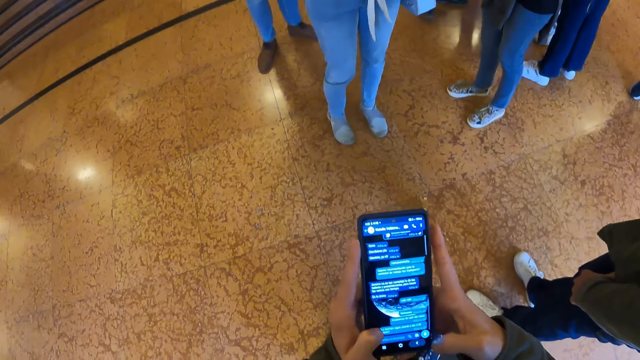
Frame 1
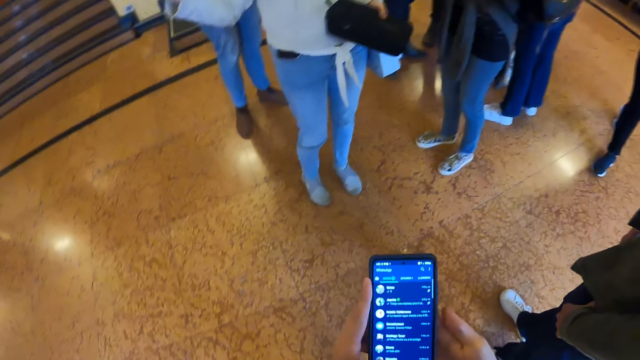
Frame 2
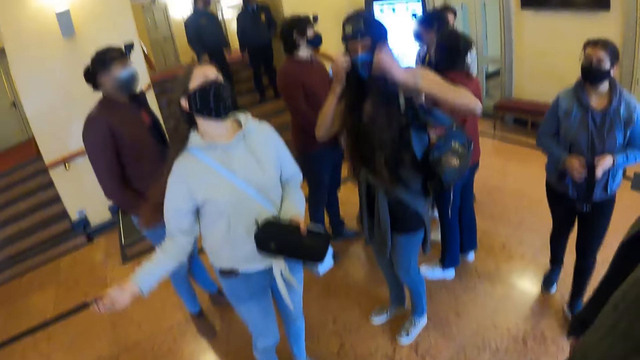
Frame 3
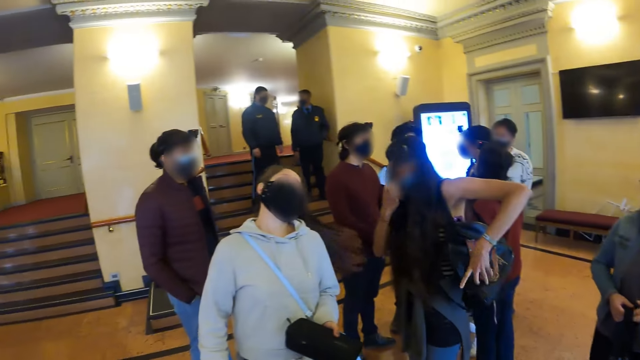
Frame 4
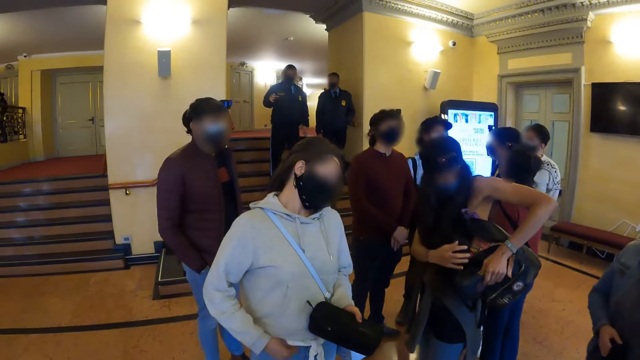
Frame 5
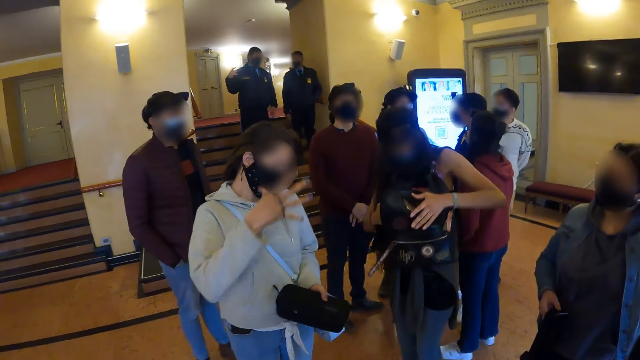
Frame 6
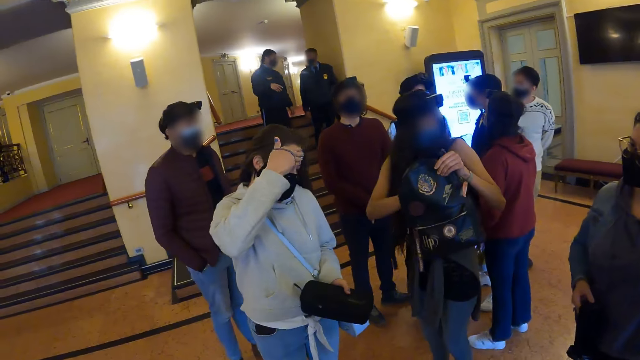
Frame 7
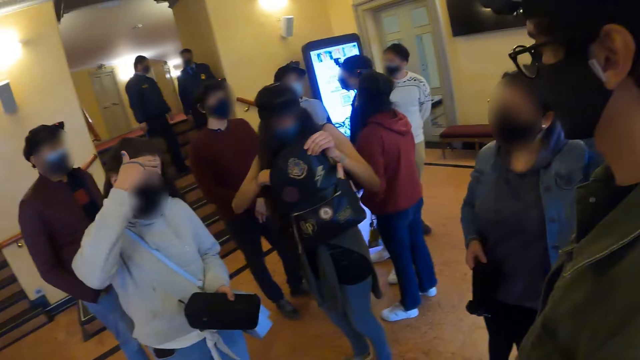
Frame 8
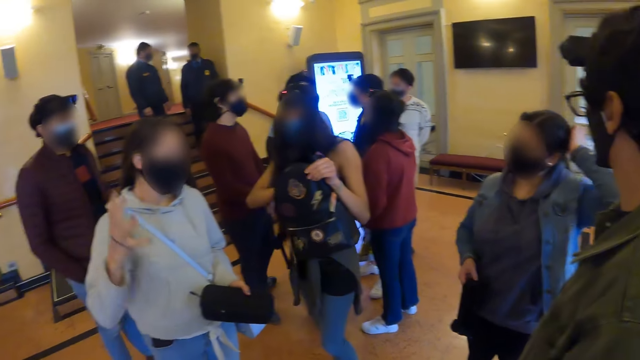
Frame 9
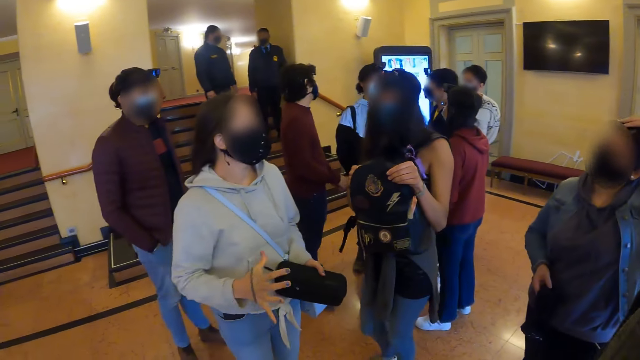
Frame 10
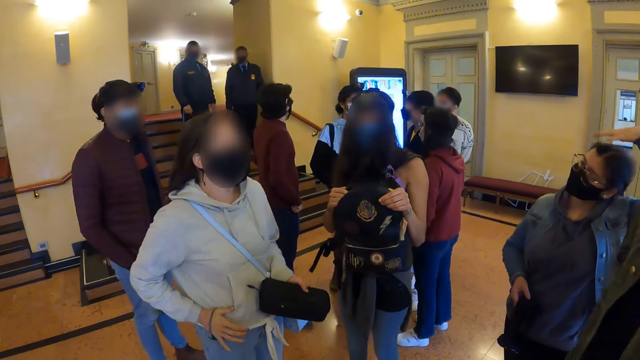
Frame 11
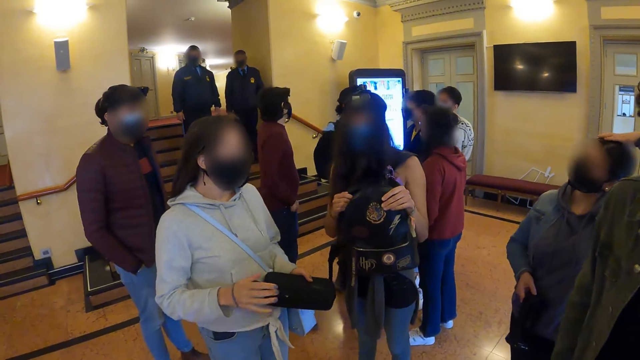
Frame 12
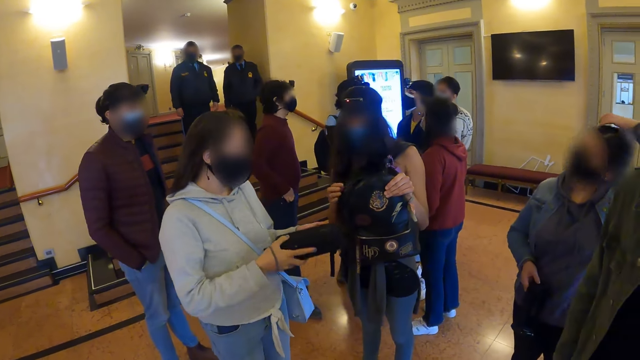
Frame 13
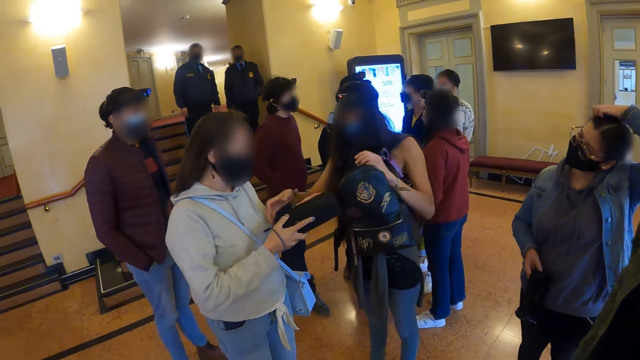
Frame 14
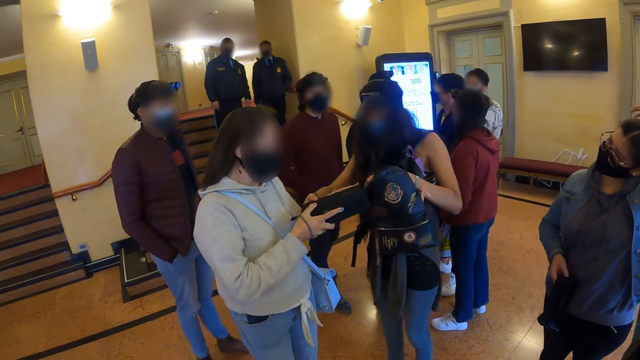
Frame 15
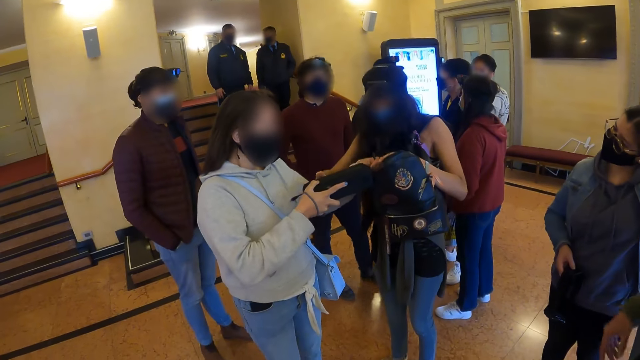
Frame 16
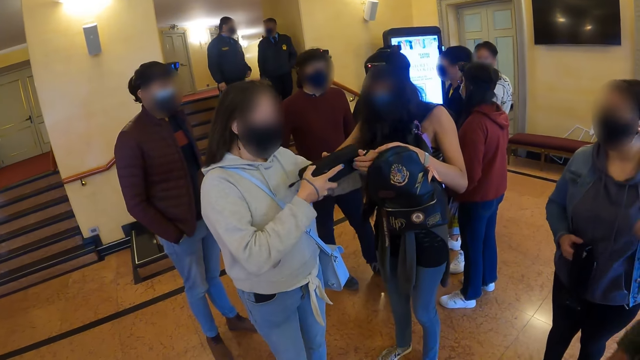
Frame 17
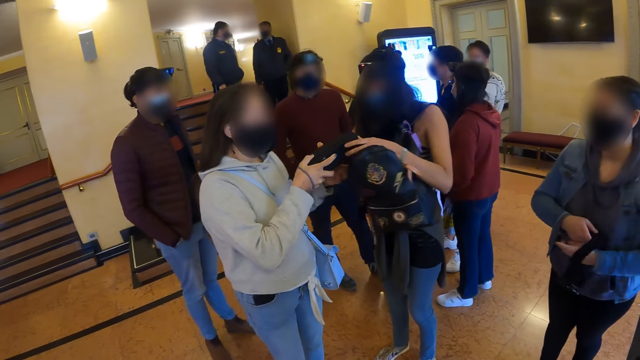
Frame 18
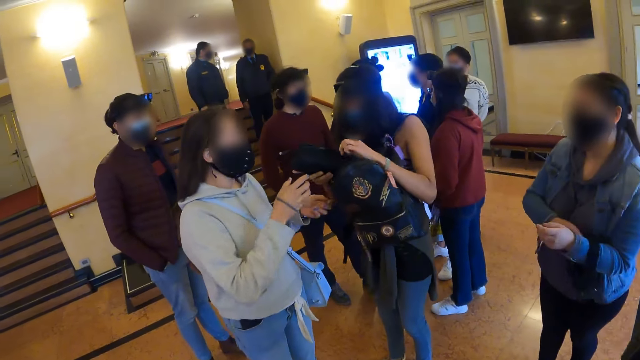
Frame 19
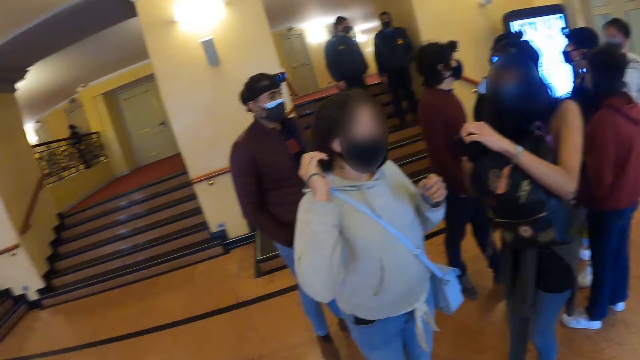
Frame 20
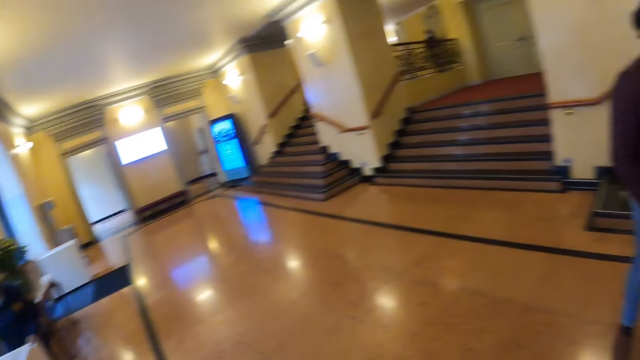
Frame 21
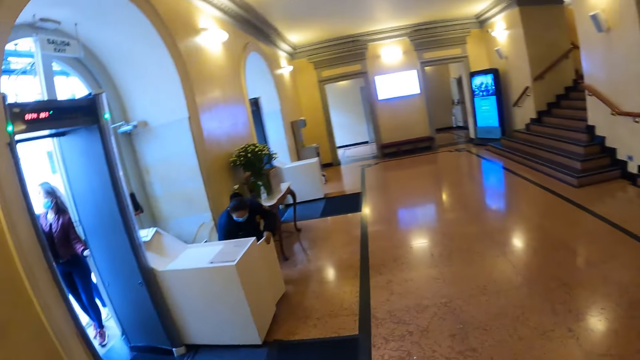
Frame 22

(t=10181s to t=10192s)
The camera wearer looks around the building.

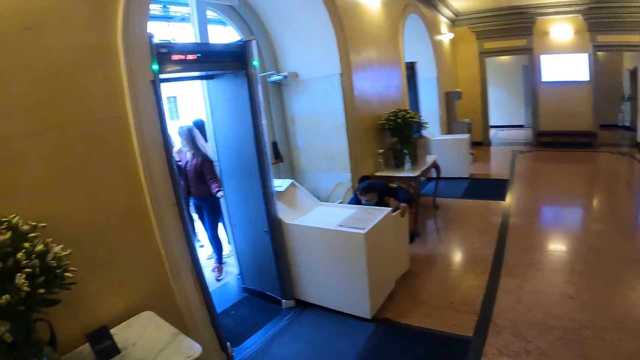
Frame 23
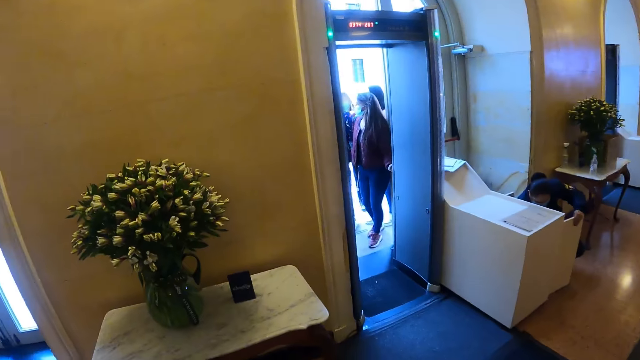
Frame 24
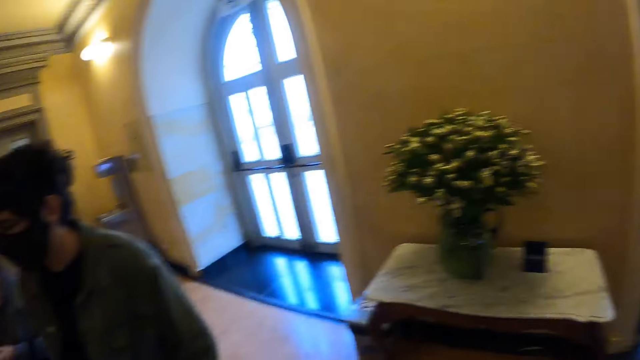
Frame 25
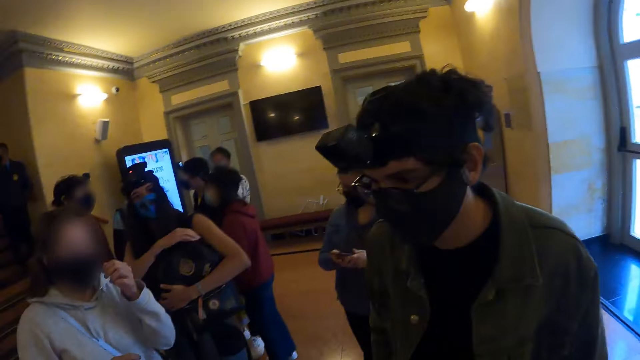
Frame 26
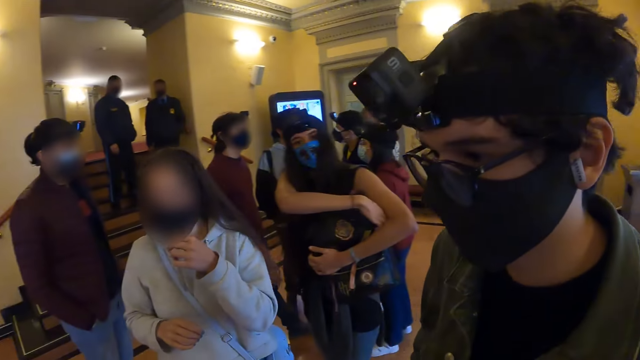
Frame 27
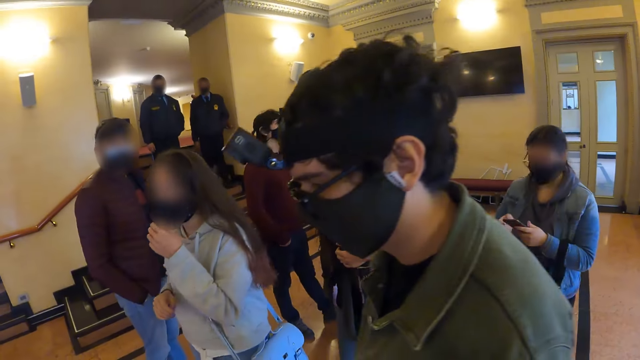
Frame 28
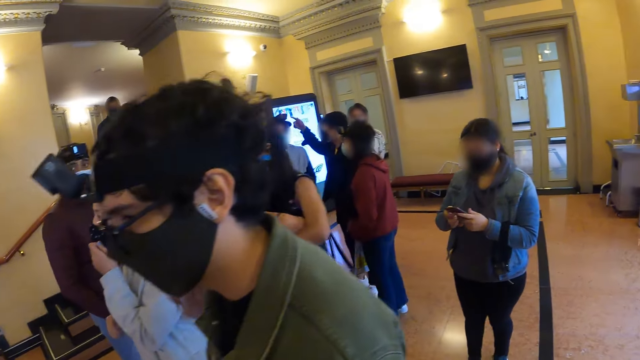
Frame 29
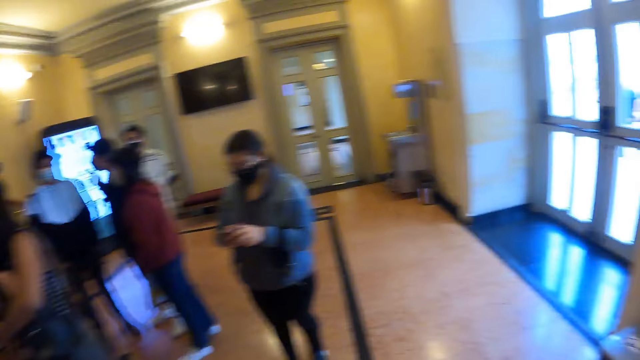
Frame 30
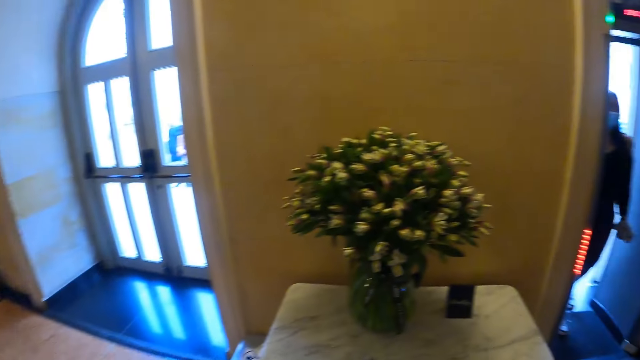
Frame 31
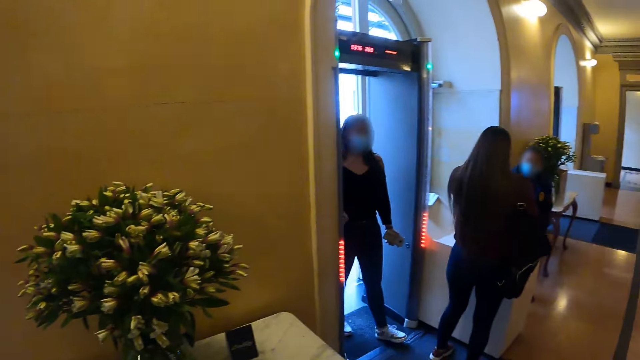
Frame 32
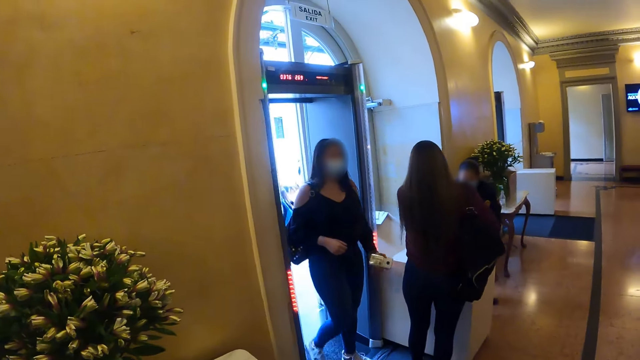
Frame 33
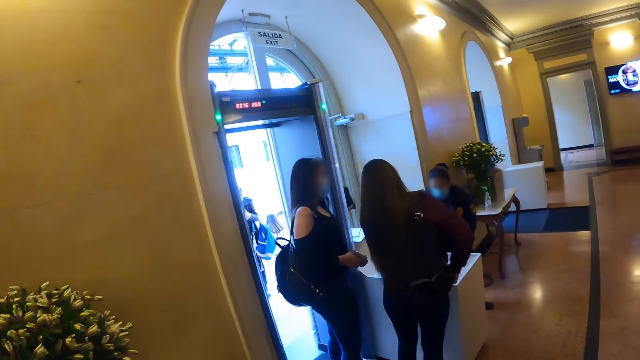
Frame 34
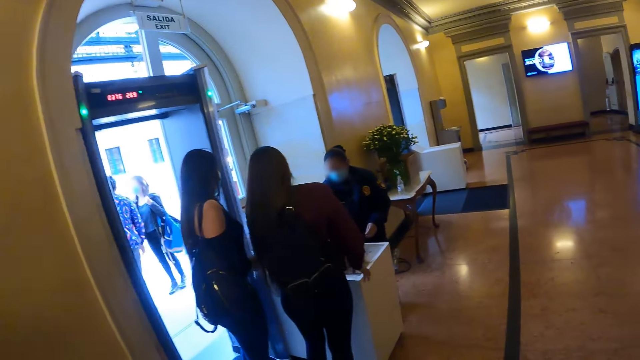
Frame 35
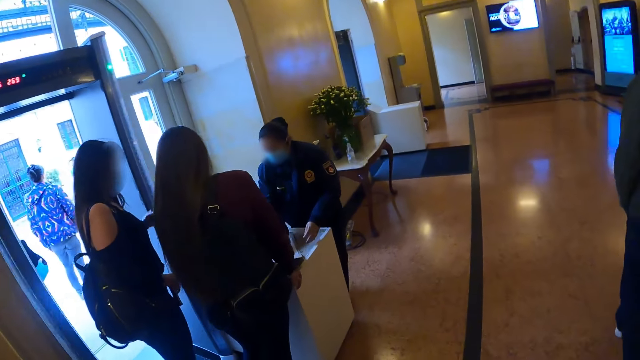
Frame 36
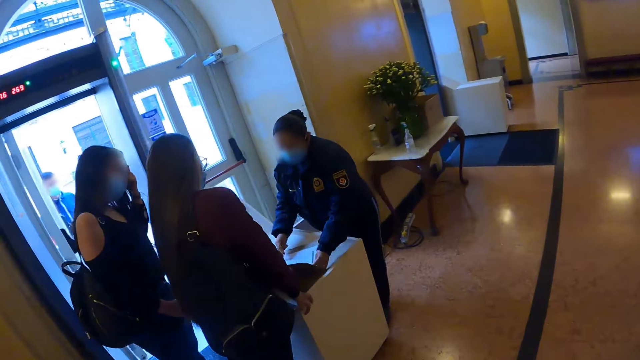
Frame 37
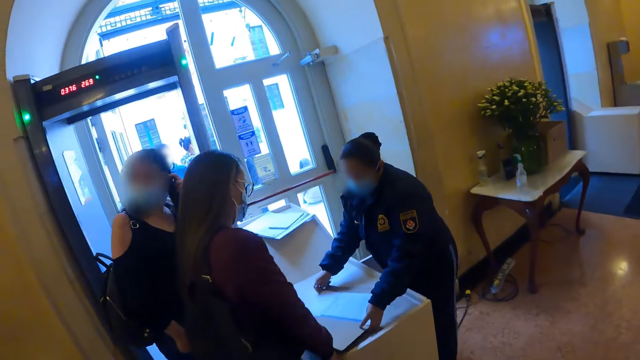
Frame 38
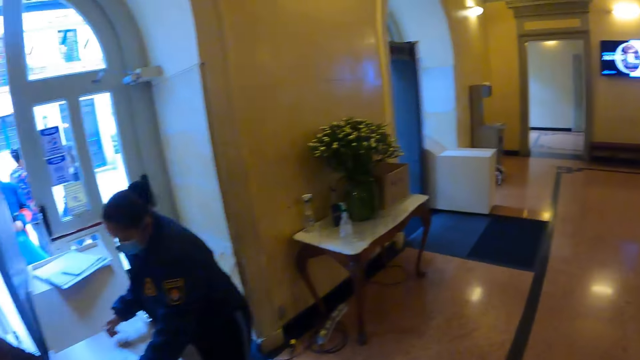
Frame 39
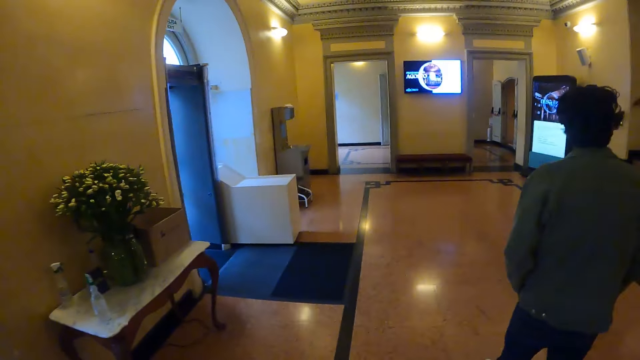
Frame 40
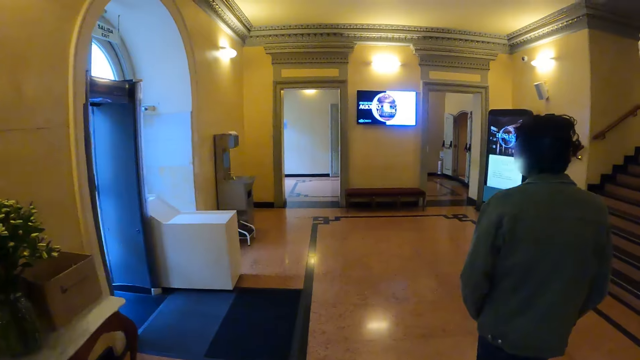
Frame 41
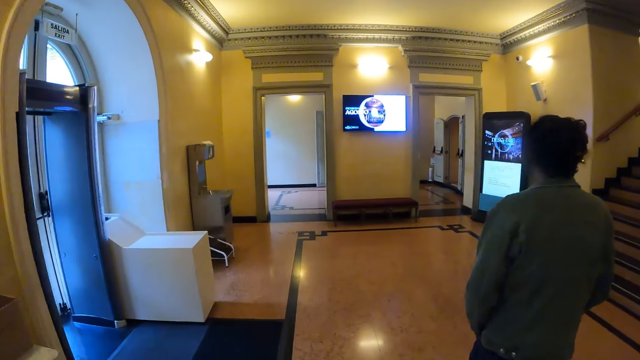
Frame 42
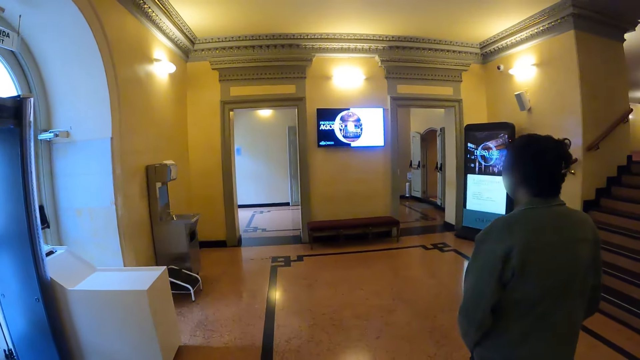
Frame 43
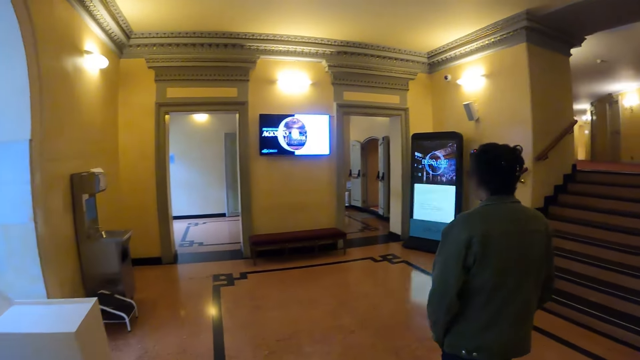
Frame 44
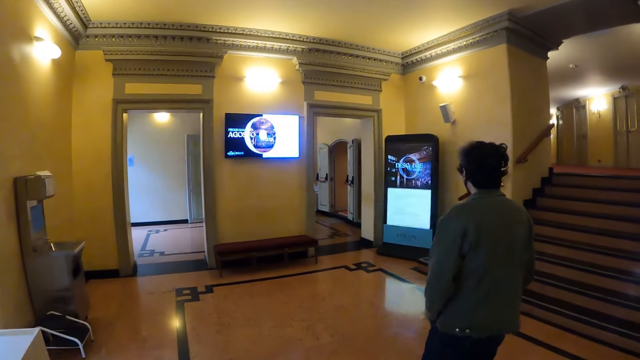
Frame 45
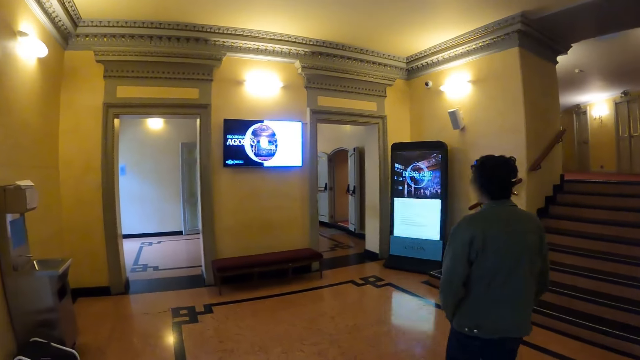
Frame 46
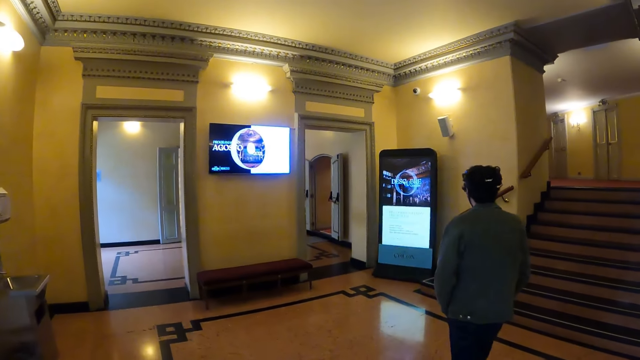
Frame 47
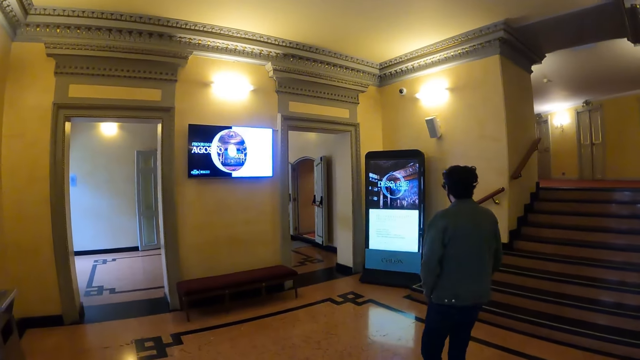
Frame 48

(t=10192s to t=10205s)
The camera wearer interacts with a person. They look around the building. They walk around the building.
